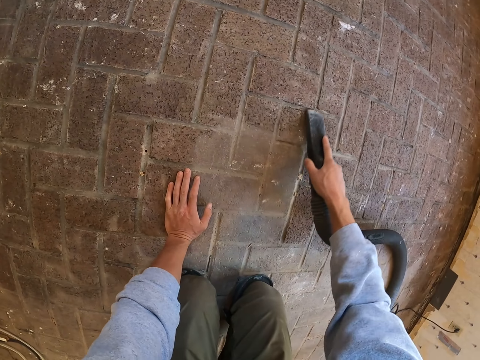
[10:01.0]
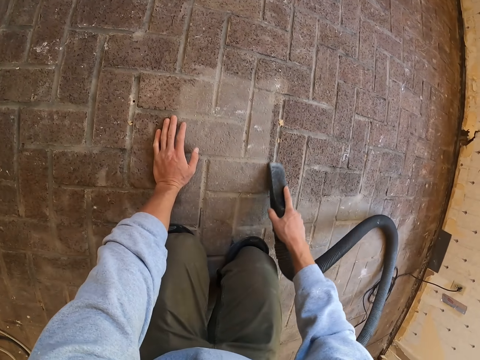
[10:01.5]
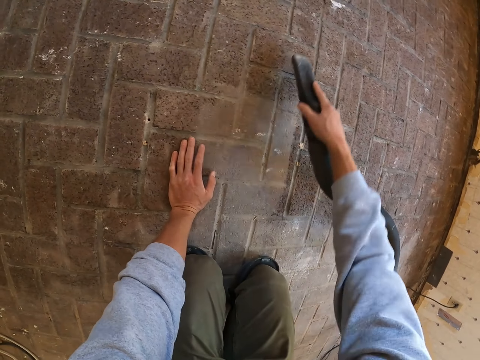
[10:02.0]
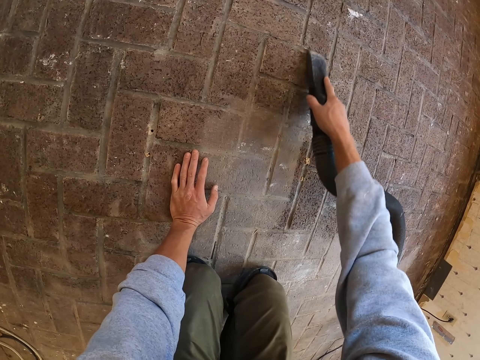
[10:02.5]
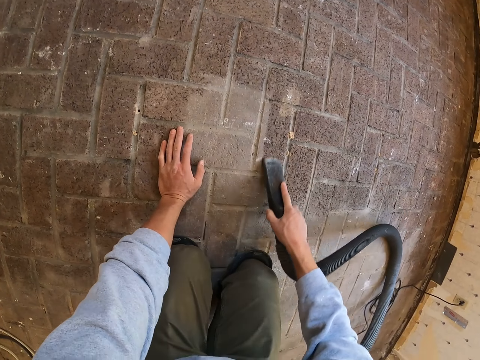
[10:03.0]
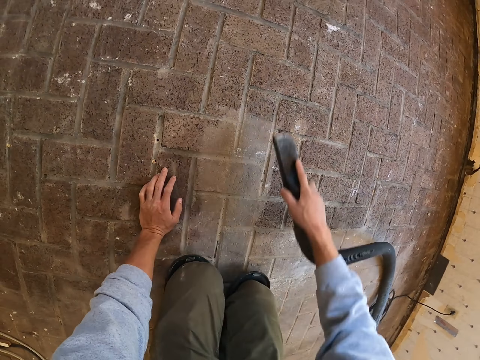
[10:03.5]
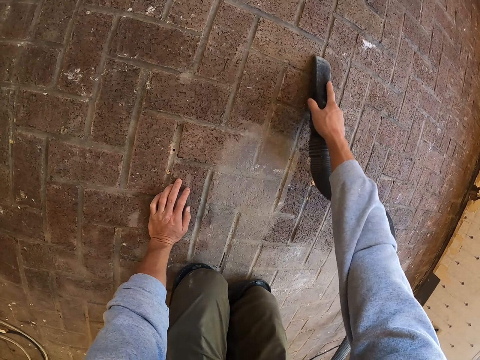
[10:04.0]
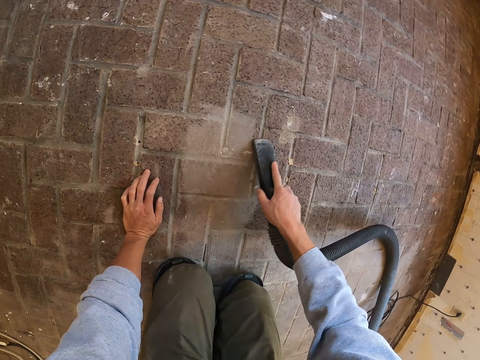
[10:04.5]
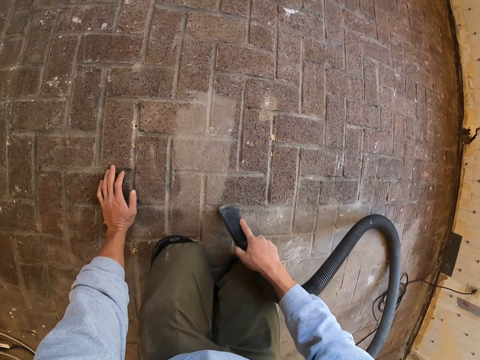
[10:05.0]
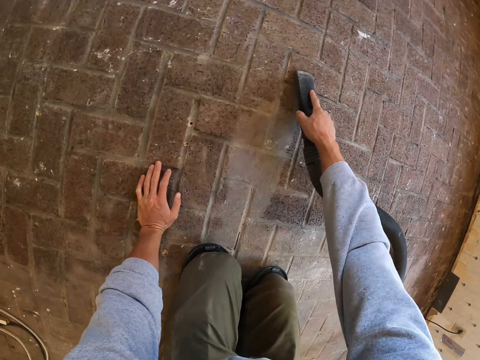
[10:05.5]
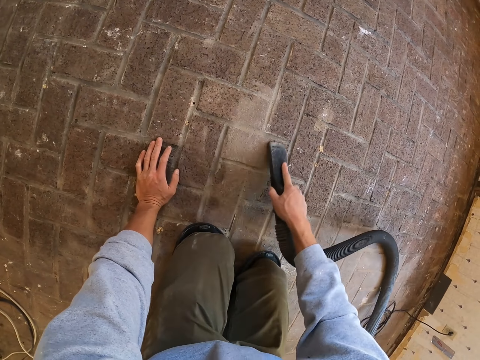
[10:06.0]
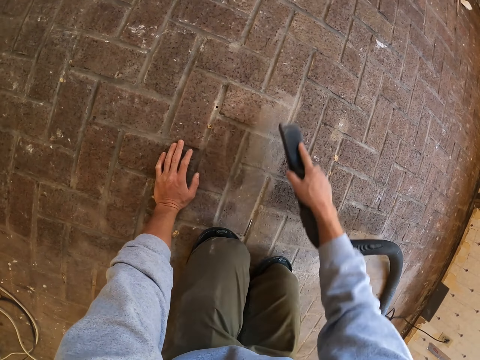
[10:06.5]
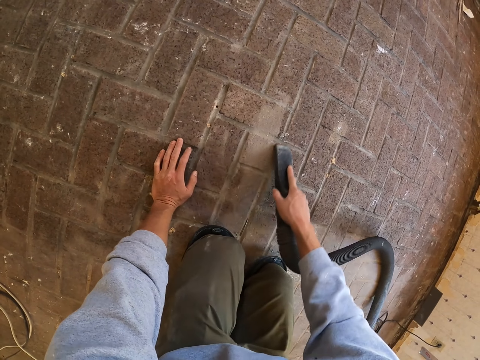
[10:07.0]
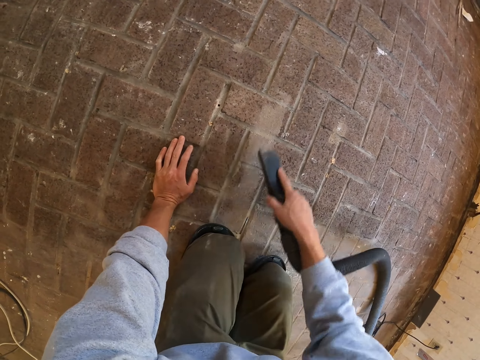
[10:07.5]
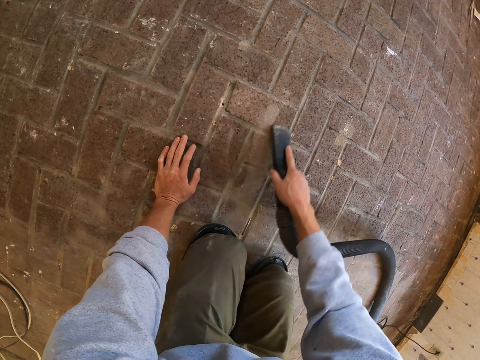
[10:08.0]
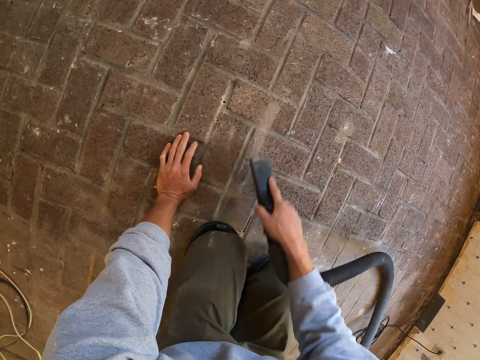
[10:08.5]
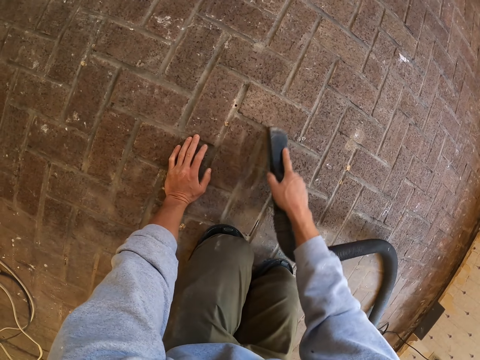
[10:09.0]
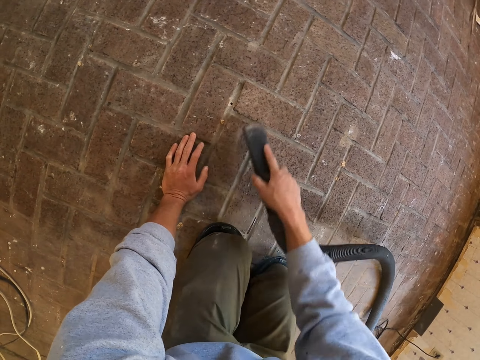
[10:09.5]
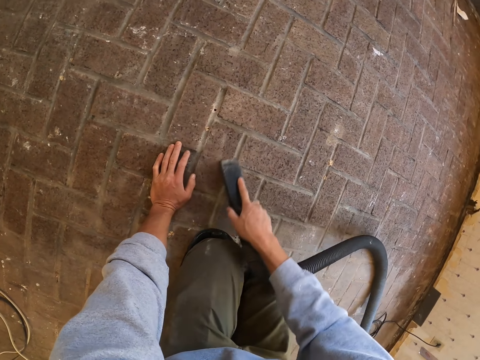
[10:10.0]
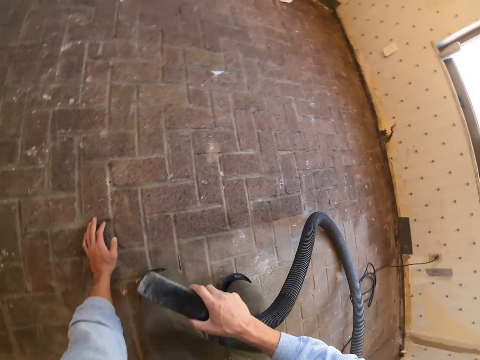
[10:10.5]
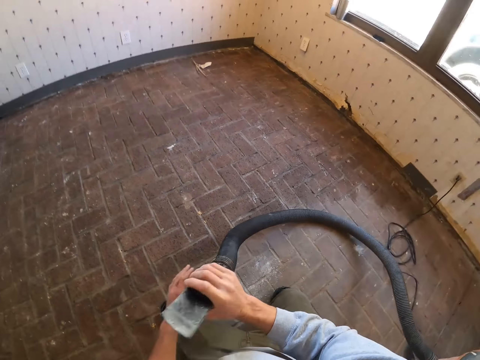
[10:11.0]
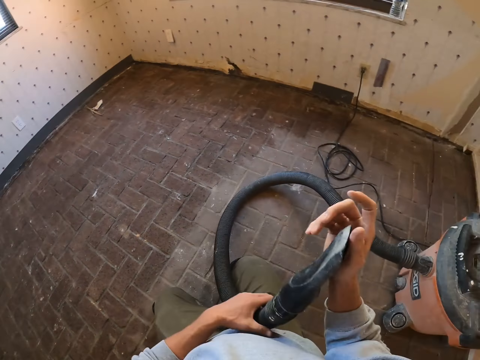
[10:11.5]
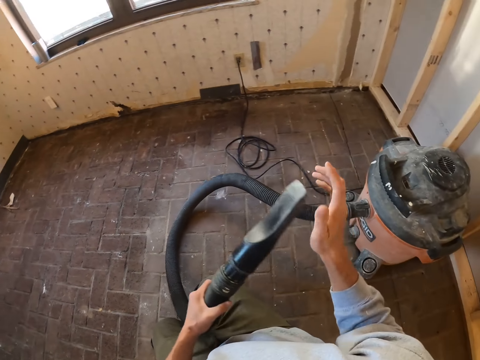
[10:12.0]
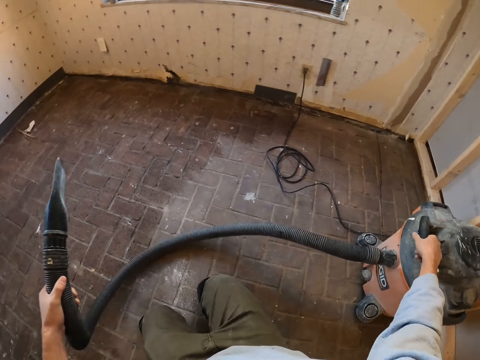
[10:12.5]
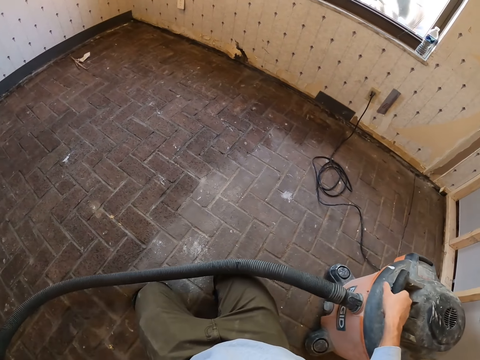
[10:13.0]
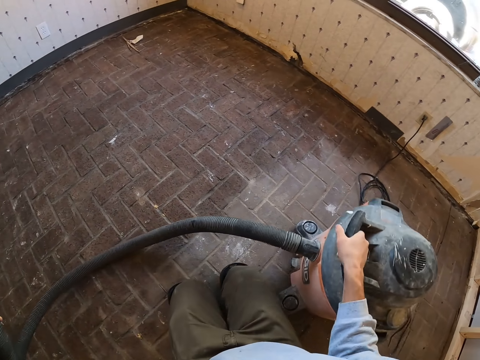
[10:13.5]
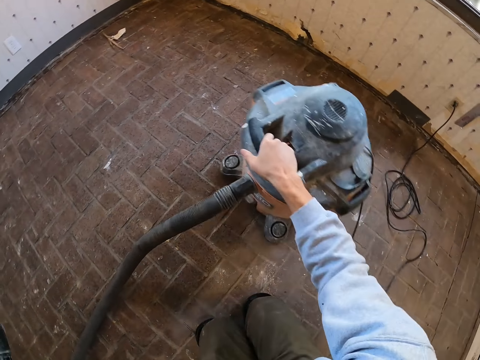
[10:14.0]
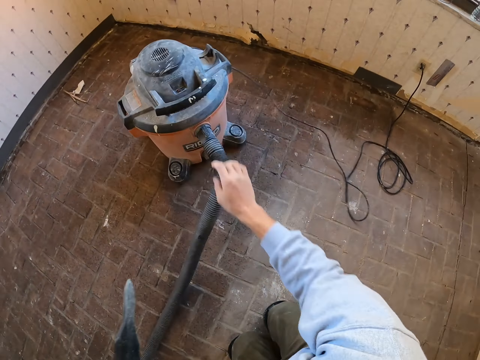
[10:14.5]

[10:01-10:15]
The camera wearer holds the vacuum cleaner with hands. They hold the vacuum cleaner with the left hand. They hold the vacuum cleaner. They move the vacuum cleaner on the floor.

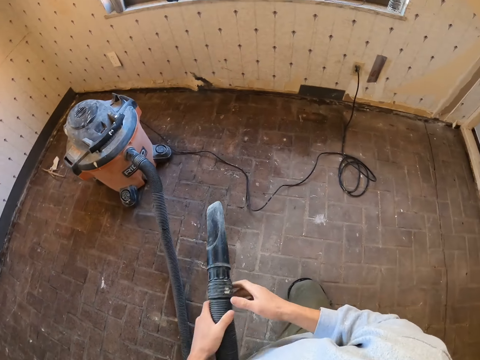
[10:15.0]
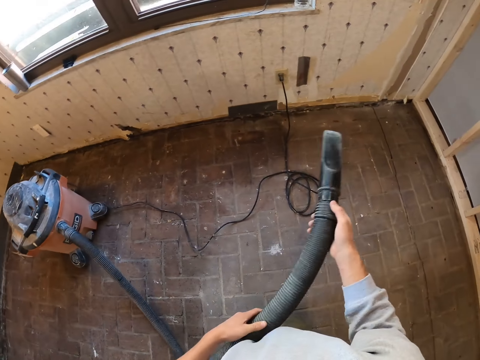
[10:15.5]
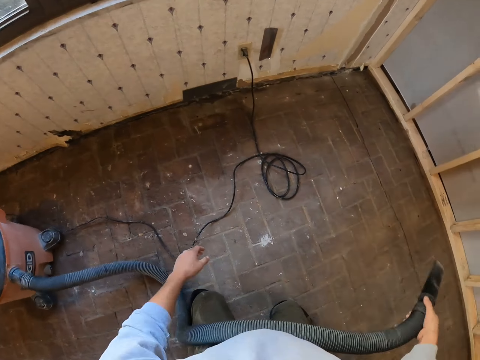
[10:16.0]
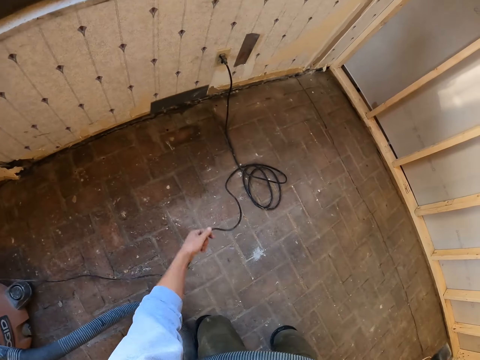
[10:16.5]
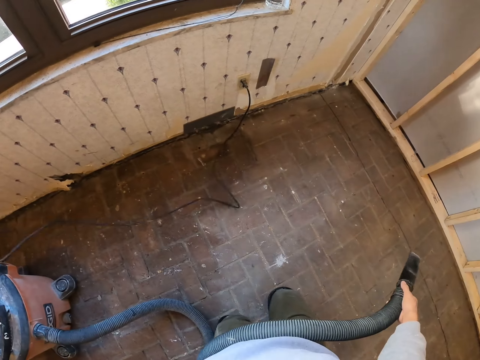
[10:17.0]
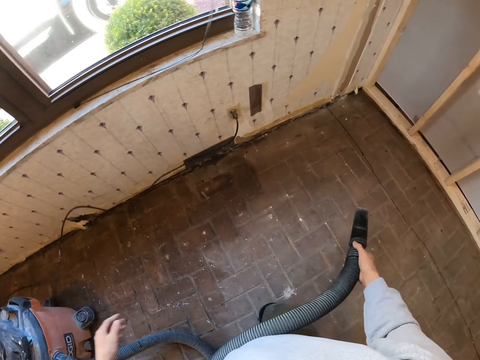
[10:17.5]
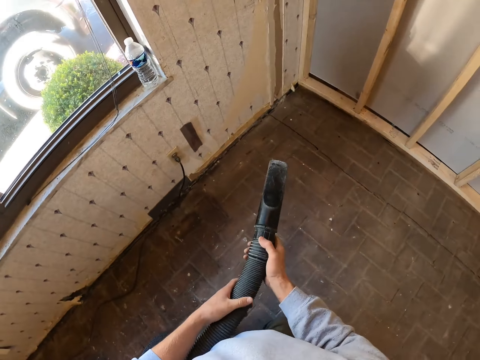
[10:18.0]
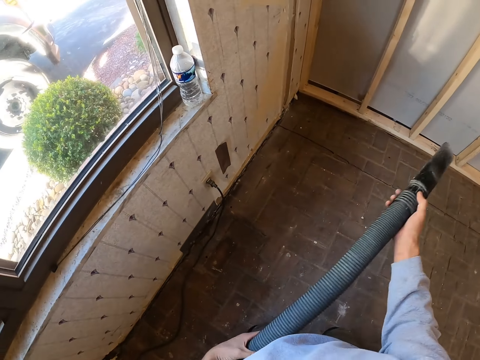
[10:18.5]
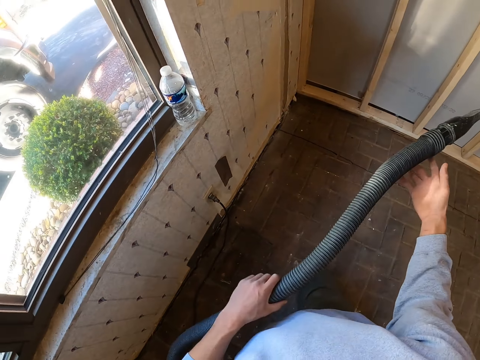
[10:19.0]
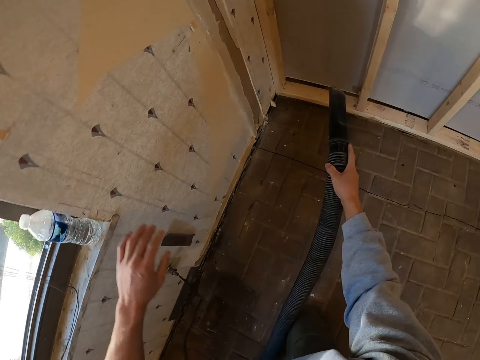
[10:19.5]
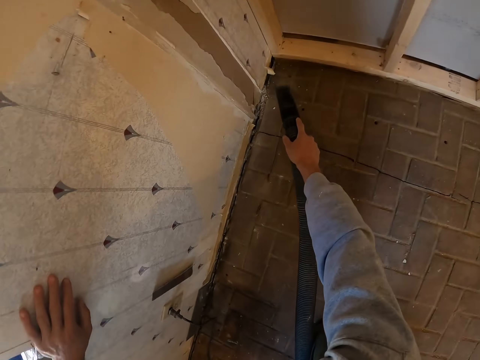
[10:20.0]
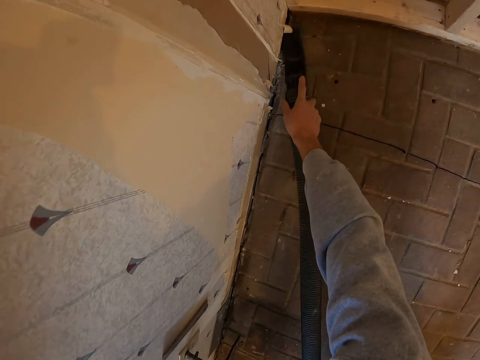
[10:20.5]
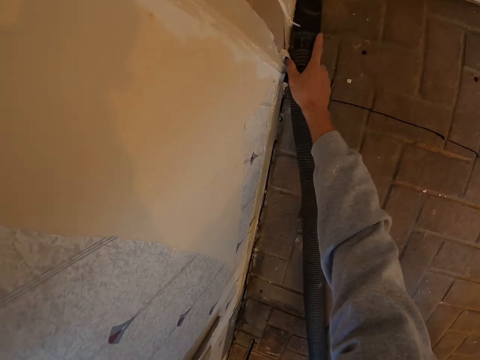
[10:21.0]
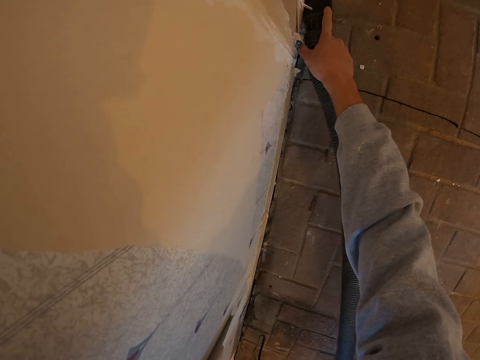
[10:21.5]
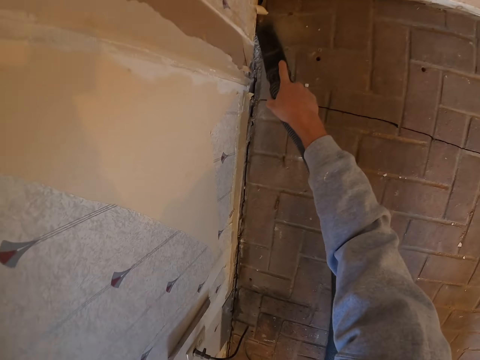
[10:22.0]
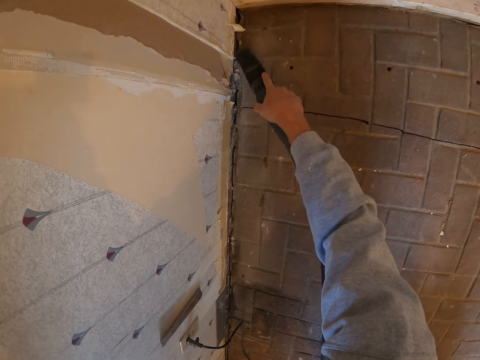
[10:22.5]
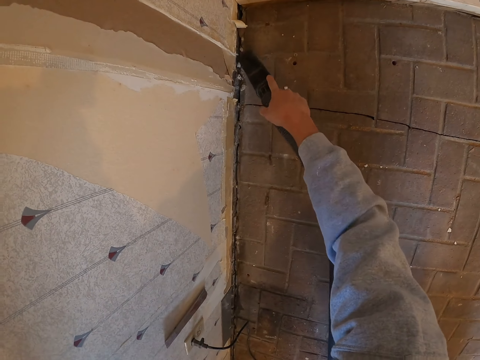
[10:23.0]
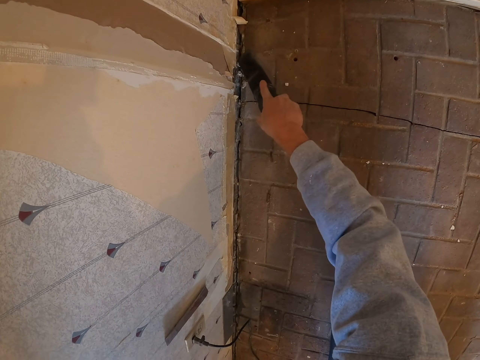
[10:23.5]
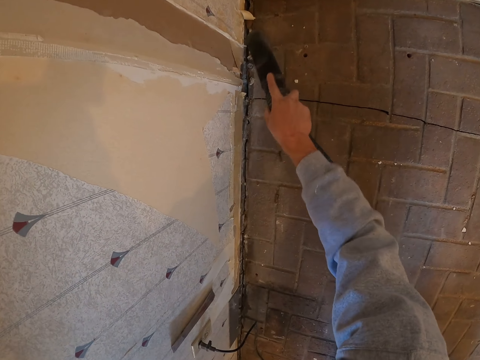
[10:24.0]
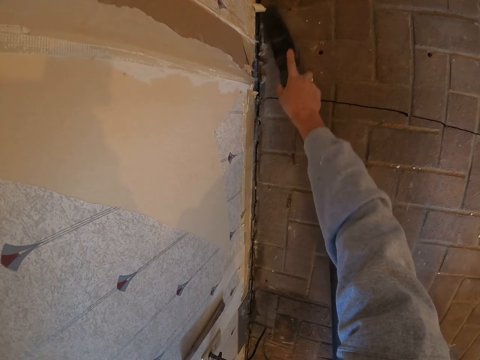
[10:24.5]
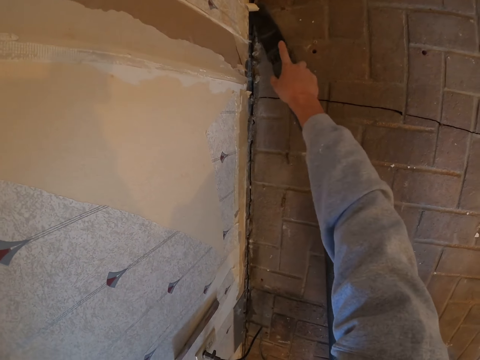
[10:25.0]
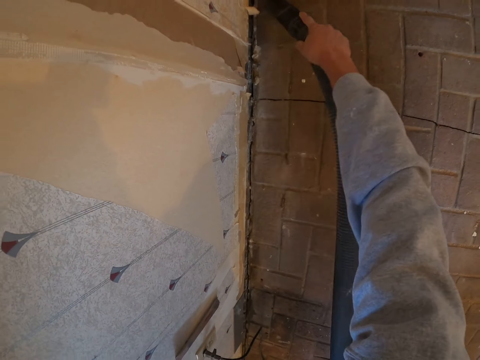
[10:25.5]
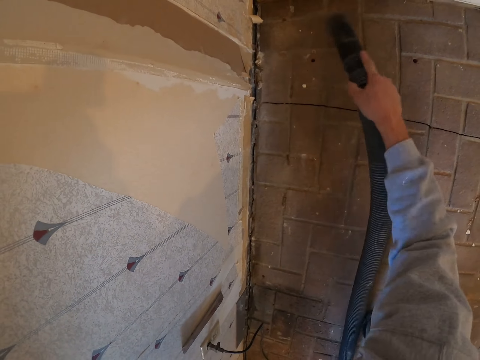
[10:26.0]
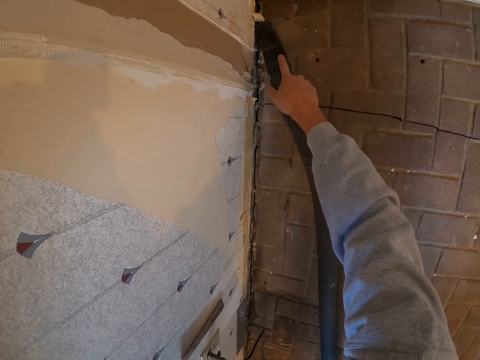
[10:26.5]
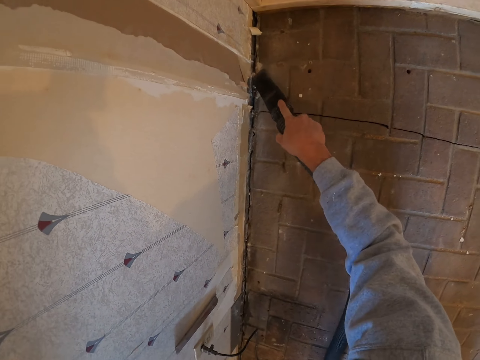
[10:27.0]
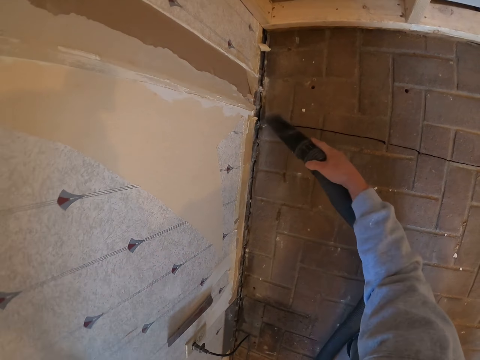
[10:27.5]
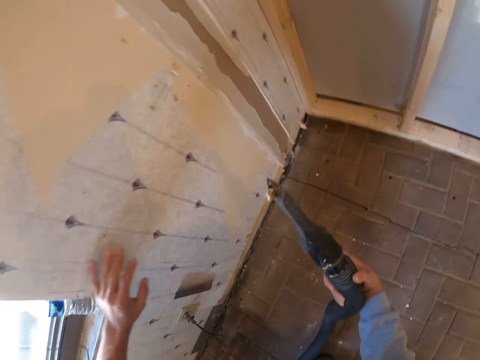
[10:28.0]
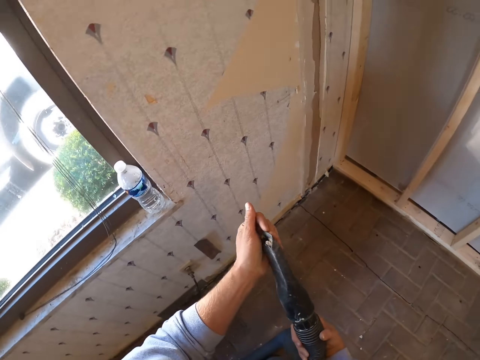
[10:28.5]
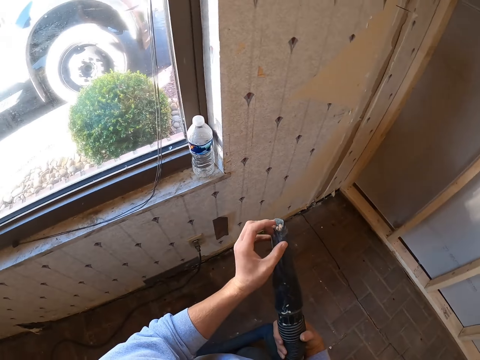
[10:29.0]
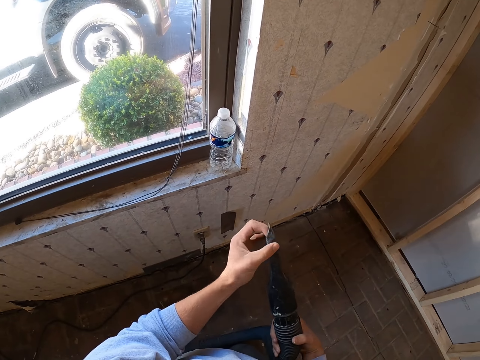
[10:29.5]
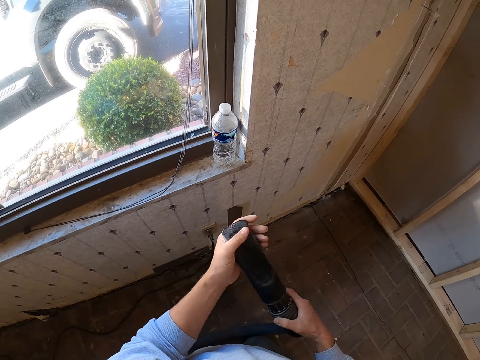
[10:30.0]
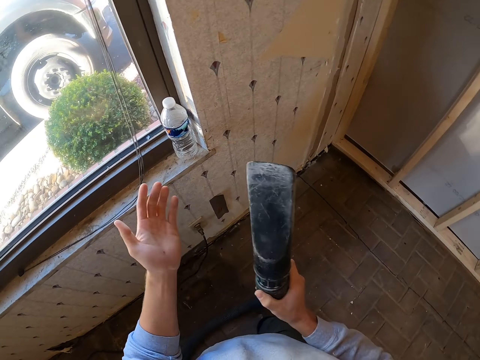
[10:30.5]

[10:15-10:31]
The camera wearer holds the vacuum cleaner handle. They move the wire. They hold the vacuum cleaner handle. They put the hand on the wall. They vacuum the floor. They clean the house. They remove the dust from the vacuum cleaner.
